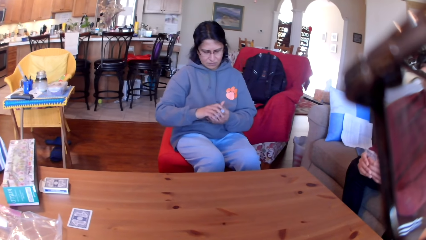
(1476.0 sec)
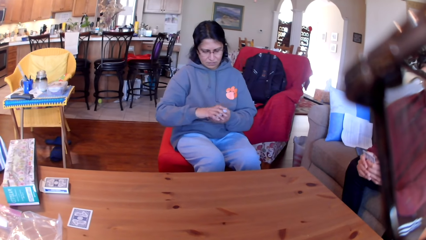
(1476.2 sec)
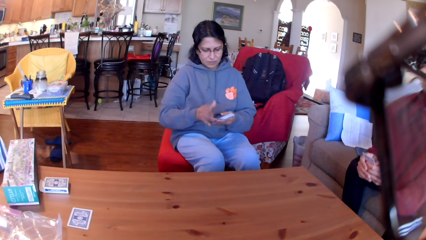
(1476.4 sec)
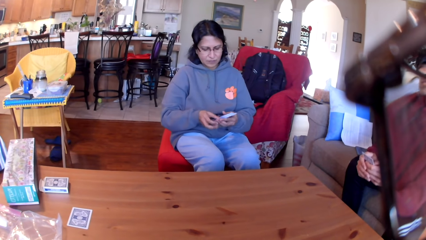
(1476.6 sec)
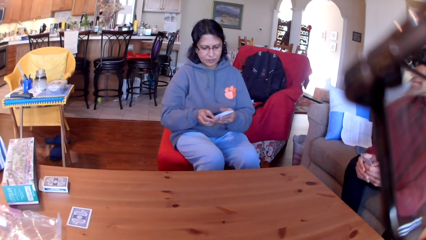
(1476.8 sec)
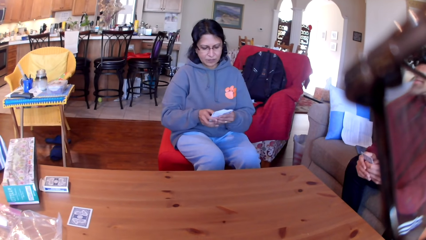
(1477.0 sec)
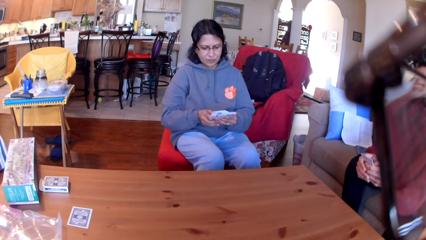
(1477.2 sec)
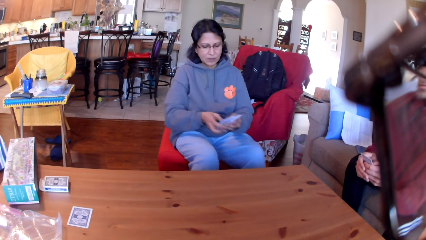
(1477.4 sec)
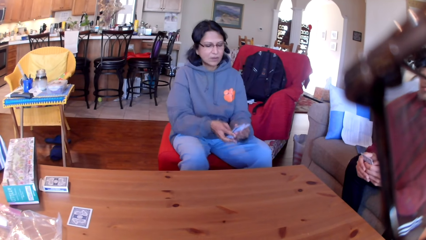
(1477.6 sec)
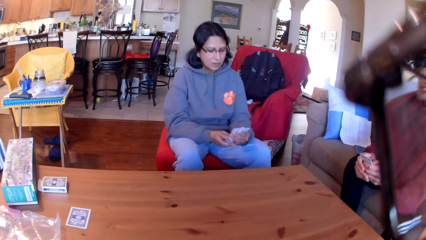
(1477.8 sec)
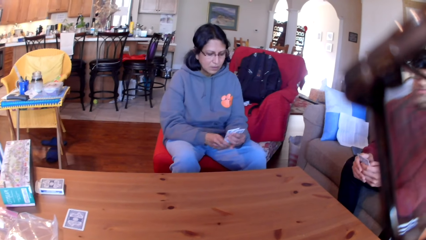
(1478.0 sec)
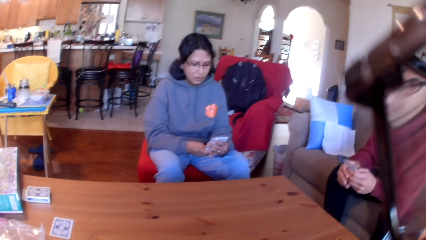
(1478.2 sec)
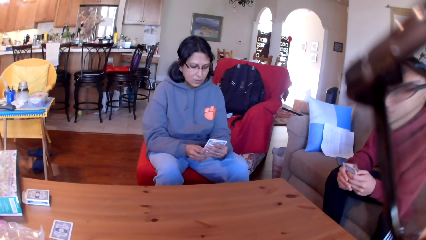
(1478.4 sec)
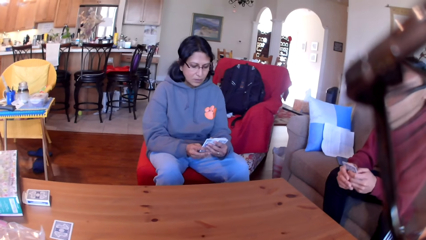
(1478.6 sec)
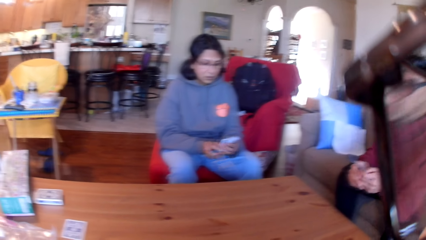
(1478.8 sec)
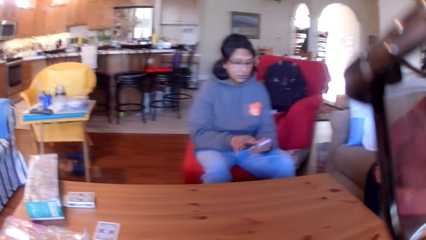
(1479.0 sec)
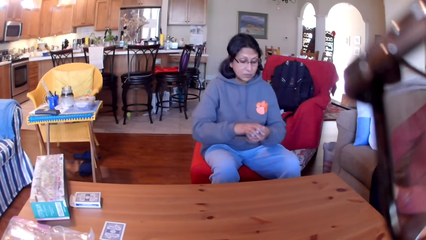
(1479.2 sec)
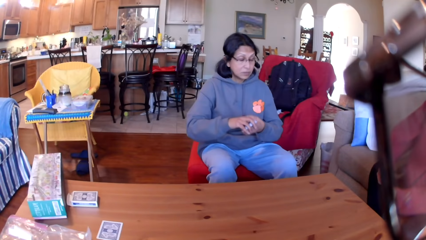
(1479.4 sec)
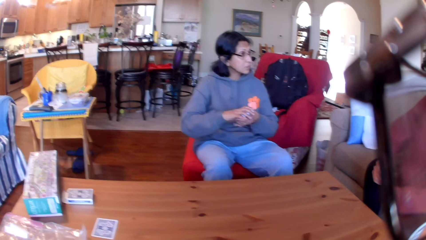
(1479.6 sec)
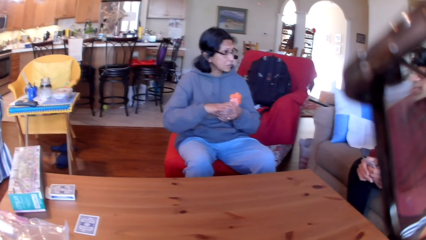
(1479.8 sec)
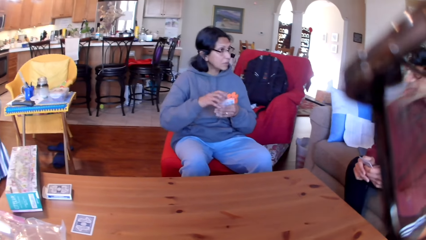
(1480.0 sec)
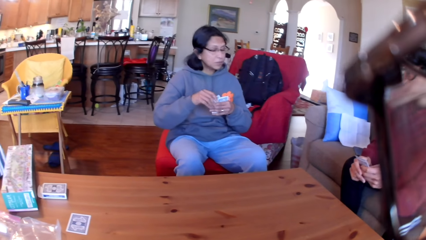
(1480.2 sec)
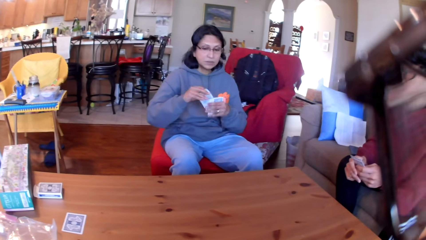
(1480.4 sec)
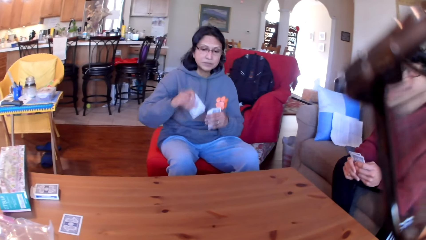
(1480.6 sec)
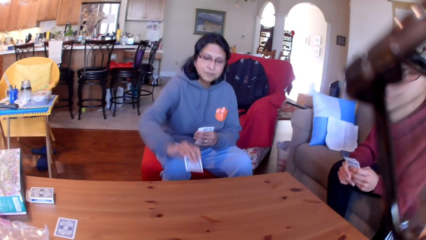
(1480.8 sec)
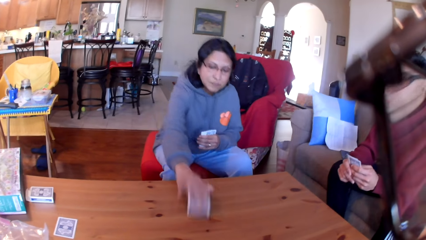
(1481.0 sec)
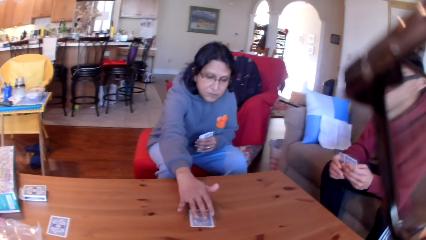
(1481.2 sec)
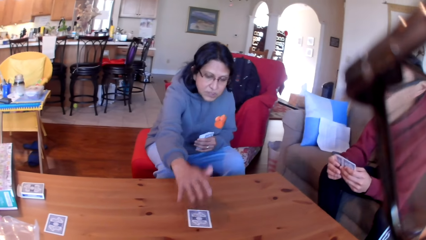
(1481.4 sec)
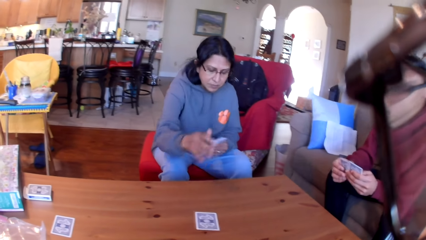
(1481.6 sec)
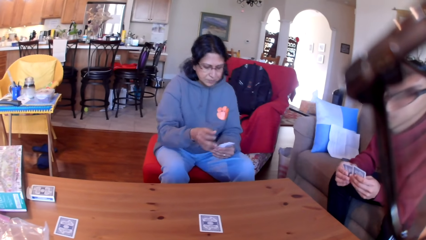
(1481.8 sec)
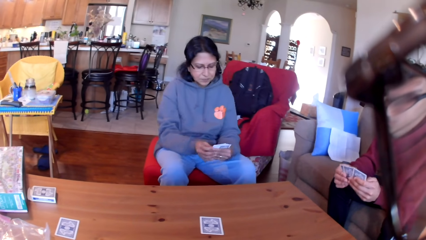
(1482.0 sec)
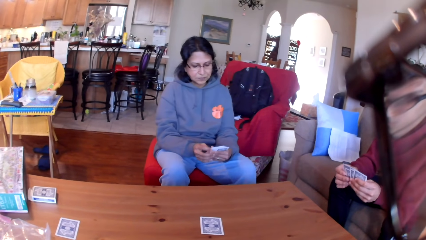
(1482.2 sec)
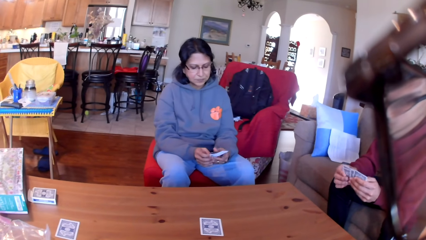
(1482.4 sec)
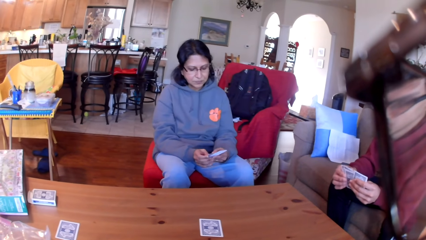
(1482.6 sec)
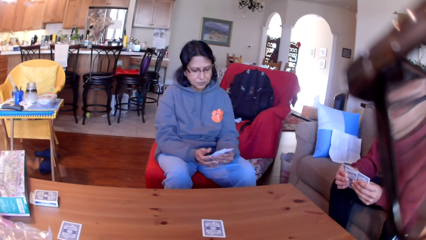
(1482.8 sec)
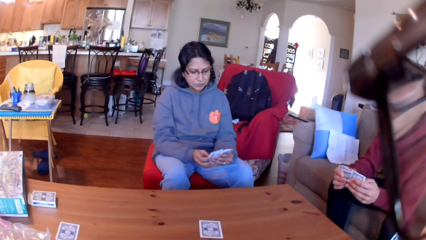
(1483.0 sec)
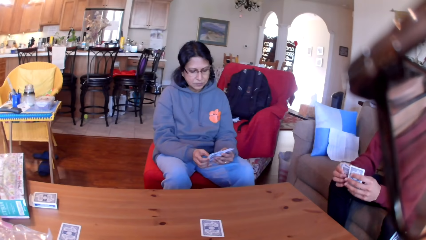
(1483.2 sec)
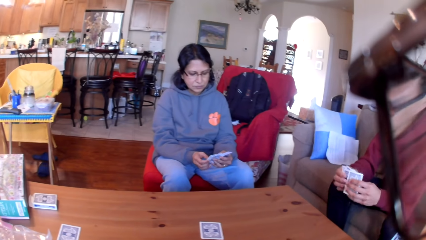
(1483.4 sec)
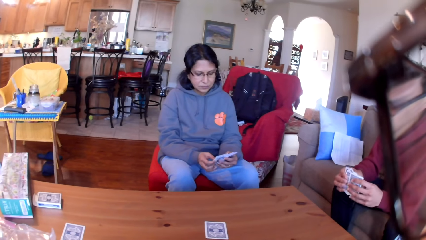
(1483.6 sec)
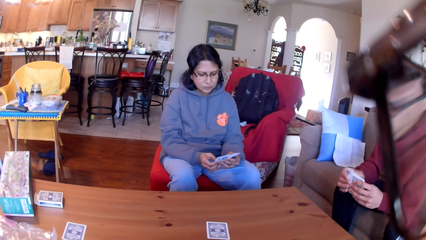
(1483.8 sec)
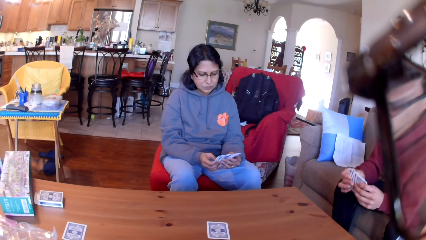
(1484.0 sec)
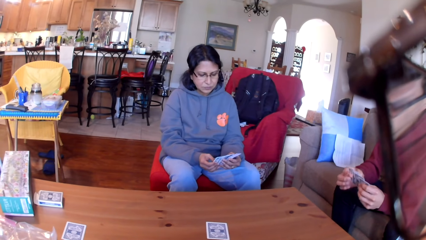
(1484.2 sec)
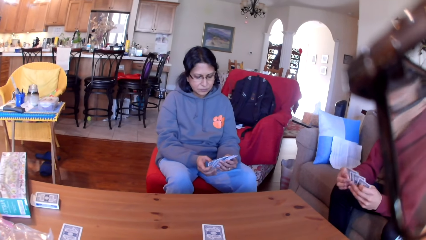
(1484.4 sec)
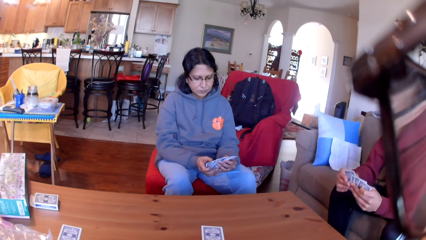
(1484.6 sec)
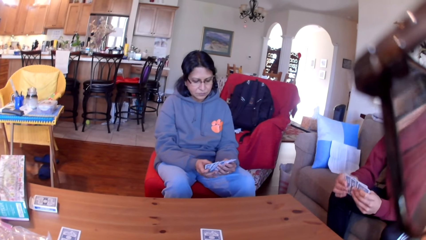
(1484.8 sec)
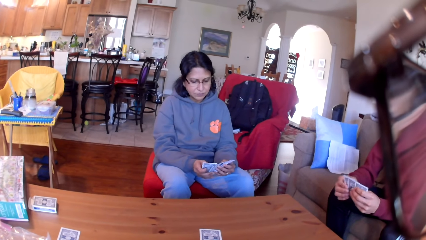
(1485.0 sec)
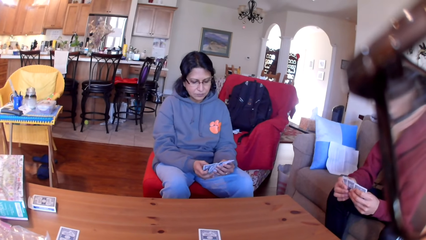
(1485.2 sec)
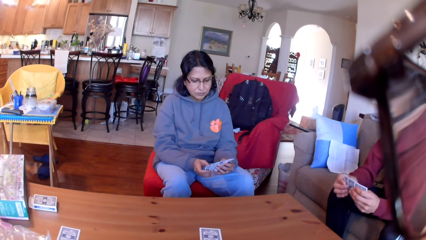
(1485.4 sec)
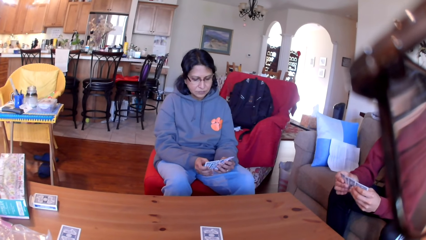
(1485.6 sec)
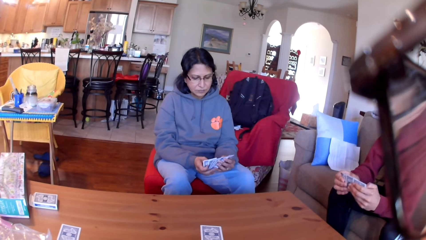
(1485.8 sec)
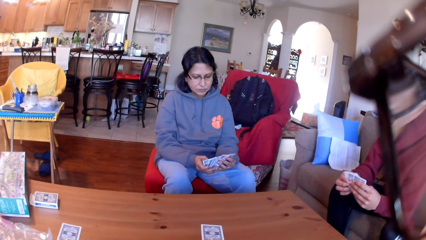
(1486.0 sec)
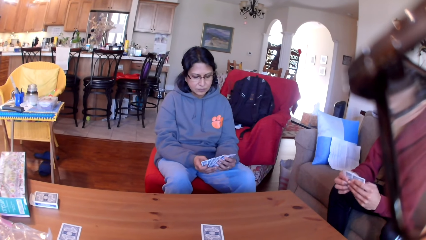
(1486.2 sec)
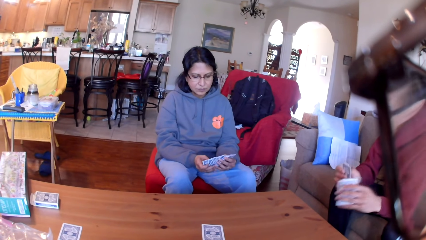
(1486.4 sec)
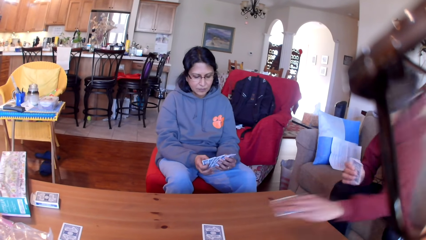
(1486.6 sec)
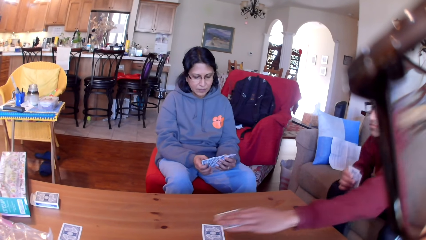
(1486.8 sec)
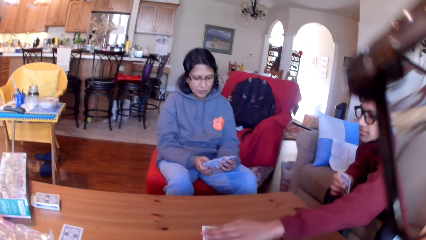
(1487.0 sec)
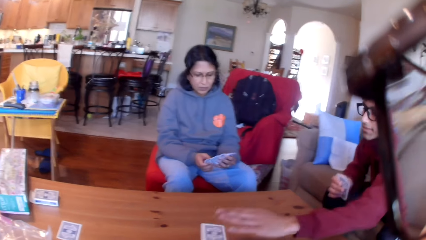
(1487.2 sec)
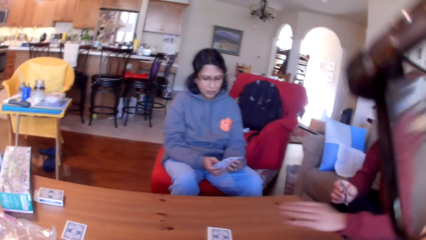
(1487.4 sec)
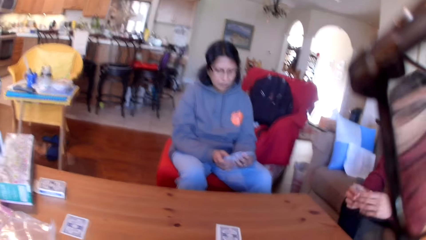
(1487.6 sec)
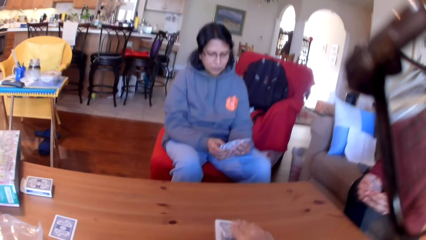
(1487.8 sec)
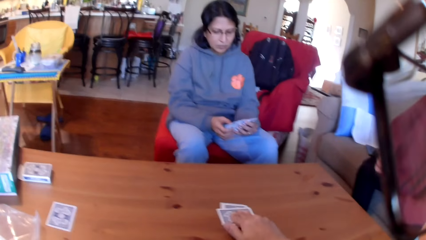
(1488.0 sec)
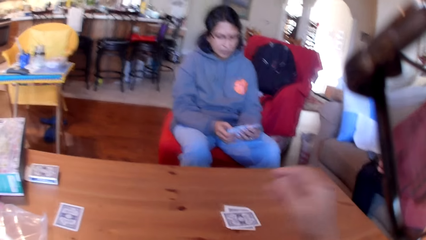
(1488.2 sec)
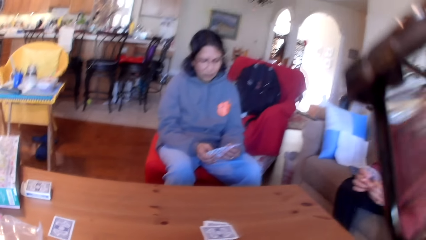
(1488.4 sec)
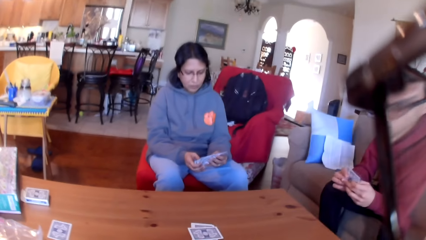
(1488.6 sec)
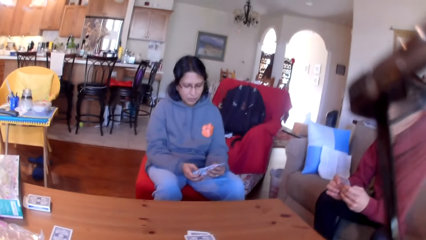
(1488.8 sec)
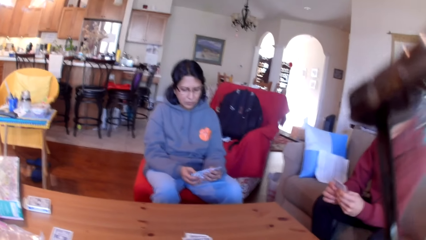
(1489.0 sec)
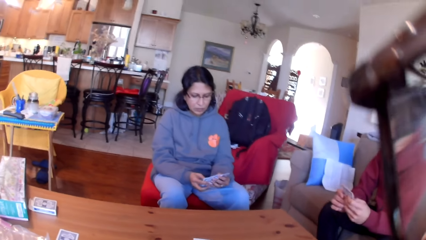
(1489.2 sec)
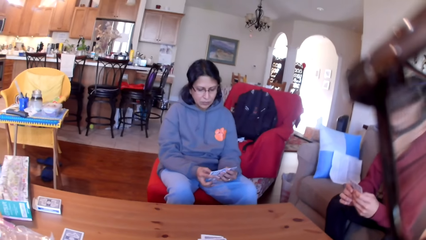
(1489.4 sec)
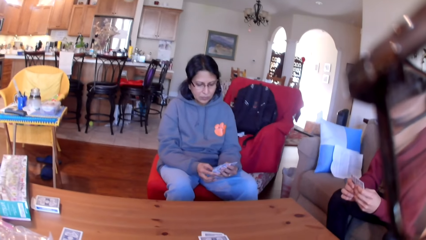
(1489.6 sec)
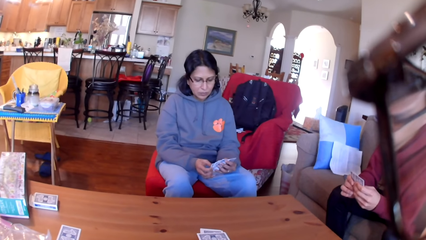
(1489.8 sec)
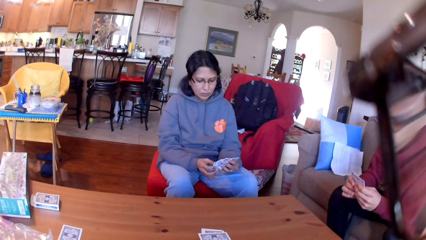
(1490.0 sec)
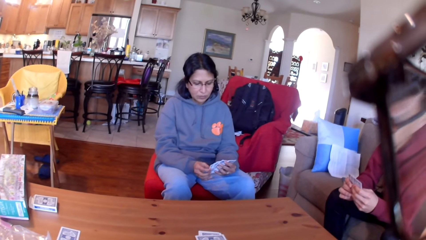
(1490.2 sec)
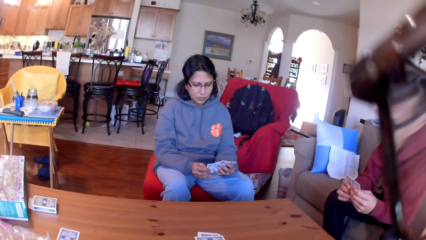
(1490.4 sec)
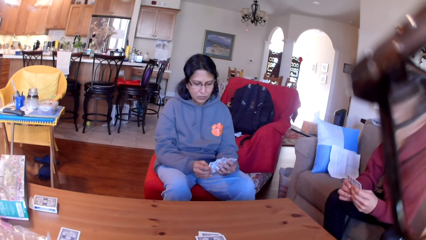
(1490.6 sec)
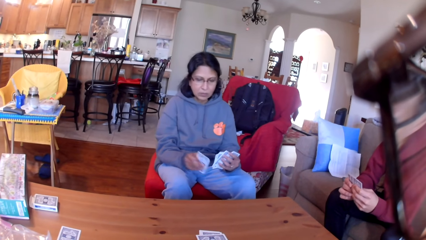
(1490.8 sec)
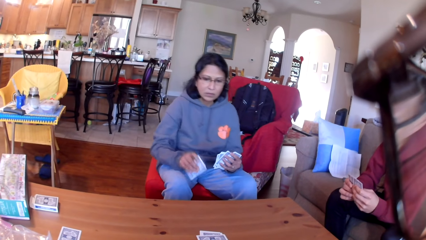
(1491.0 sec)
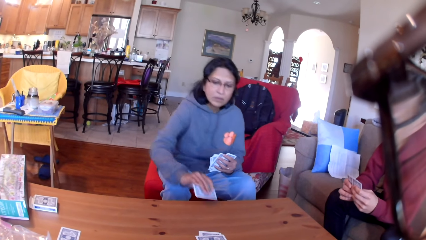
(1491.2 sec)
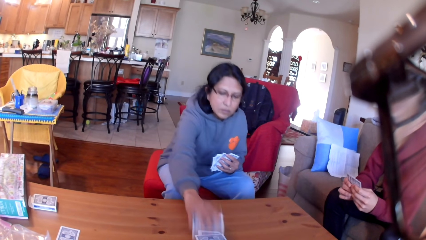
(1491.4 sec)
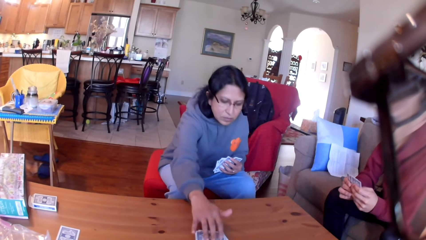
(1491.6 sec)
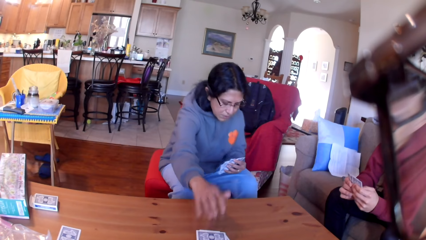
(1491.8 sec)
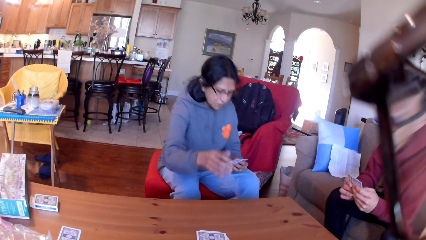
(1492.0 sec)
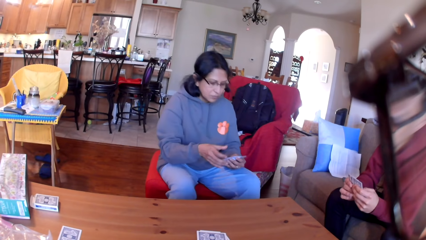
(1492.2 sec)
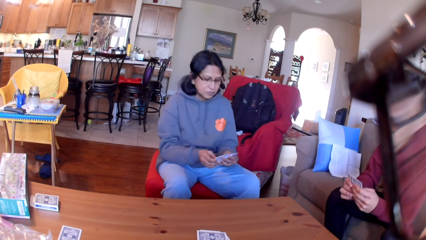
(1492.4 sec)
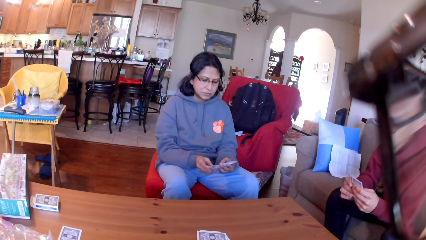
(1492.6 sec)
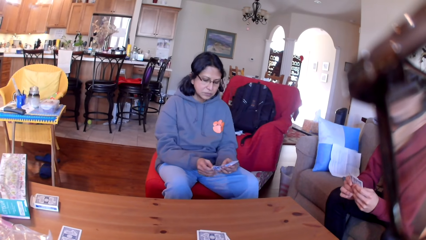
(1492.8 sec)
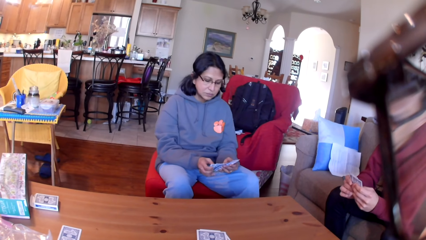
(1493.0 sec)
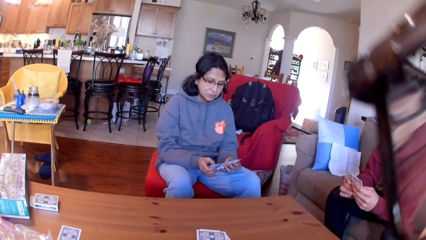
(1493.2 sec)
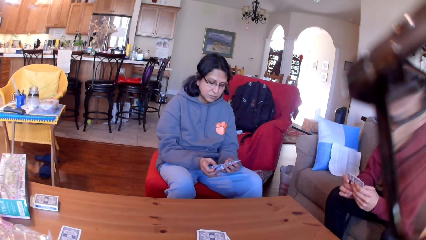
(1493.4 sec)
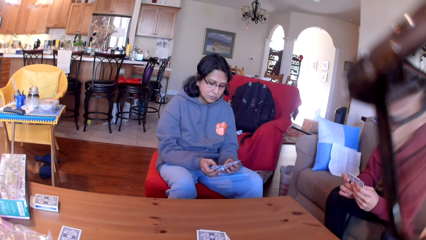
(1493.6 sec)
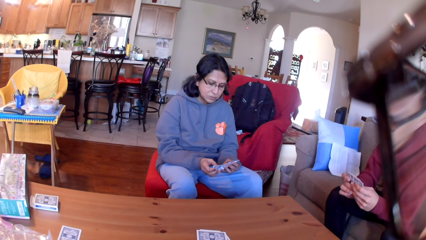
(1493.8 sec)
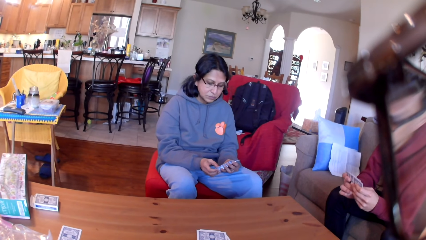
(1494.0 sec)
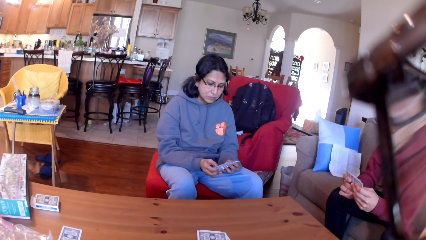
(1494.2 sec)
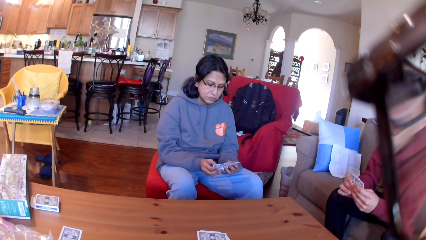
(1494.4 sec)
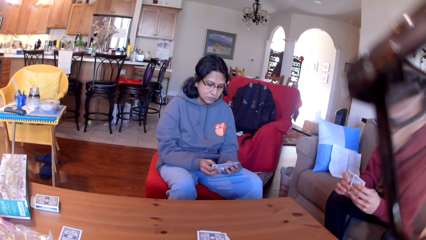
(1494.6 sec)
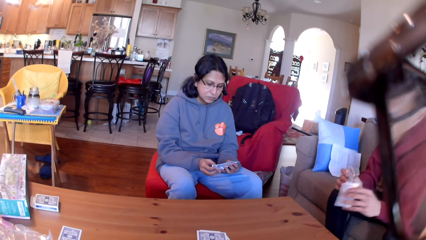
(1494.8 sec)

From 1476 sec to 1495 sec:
A woman moves the cards in her hands. The woman places a card on the table. A man moves the cards in his hands. The woman moves the cards in her hands. The man places a card on the table. The camera wearer places a card on the table. The woman moves the cards in her hands. The woman places a card on the table. The man stares at the cards in his hands. The woman moves the cards in her hands.
